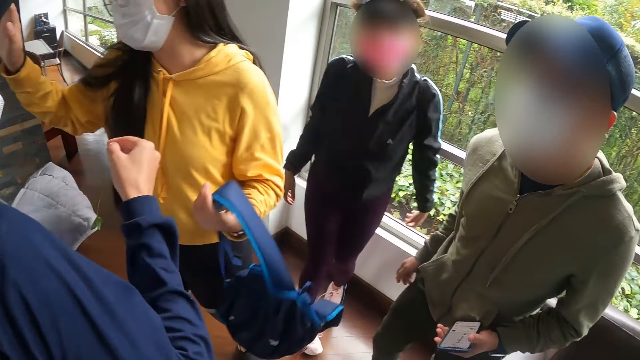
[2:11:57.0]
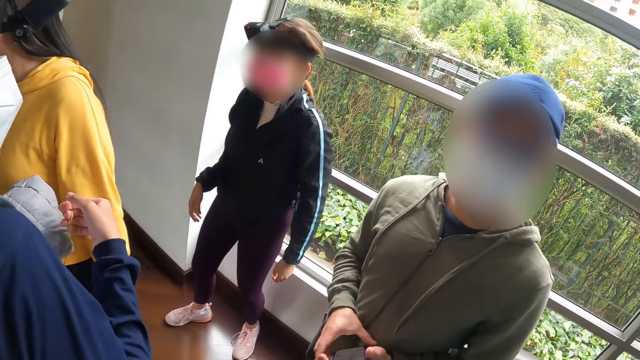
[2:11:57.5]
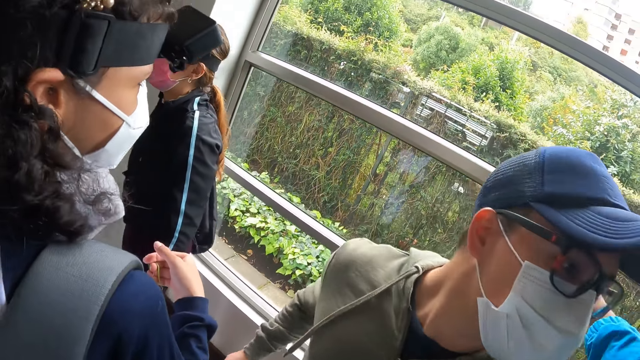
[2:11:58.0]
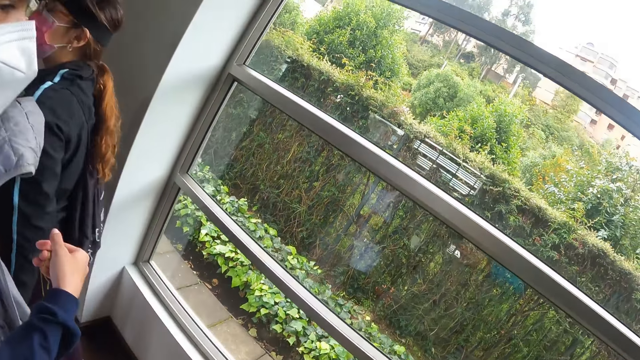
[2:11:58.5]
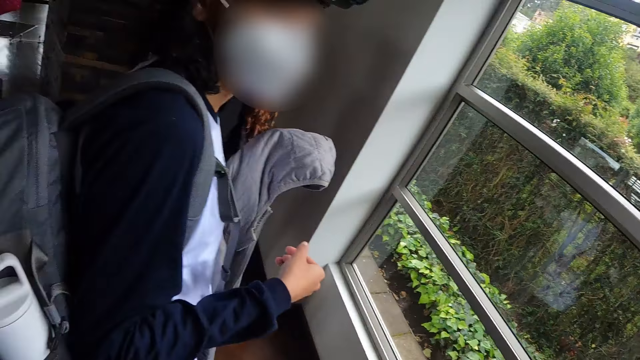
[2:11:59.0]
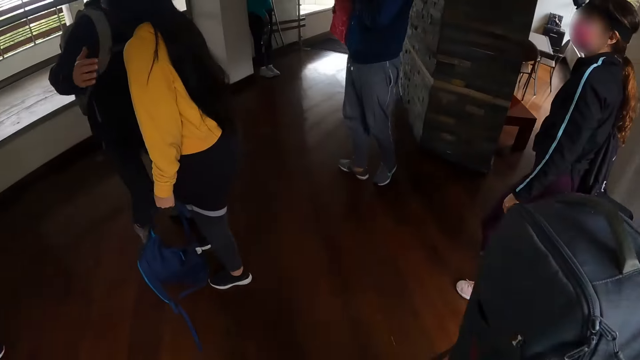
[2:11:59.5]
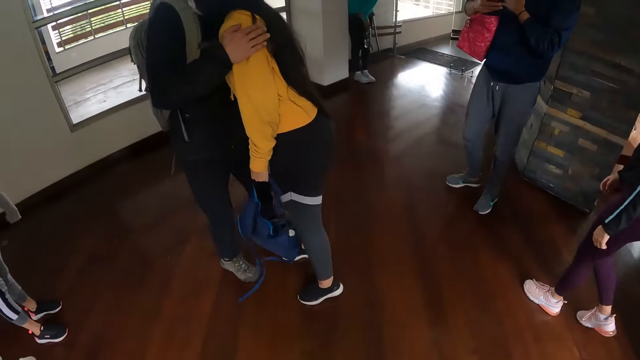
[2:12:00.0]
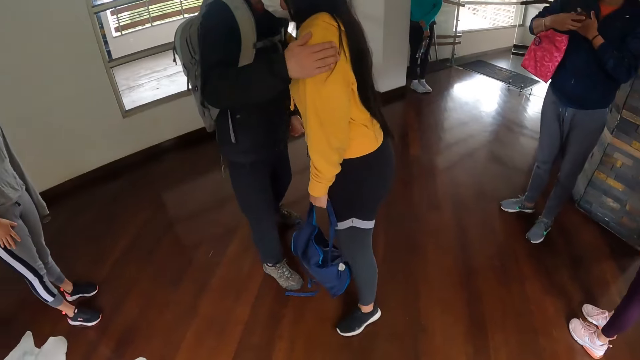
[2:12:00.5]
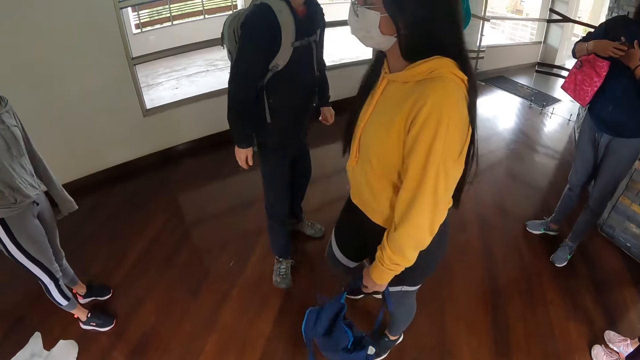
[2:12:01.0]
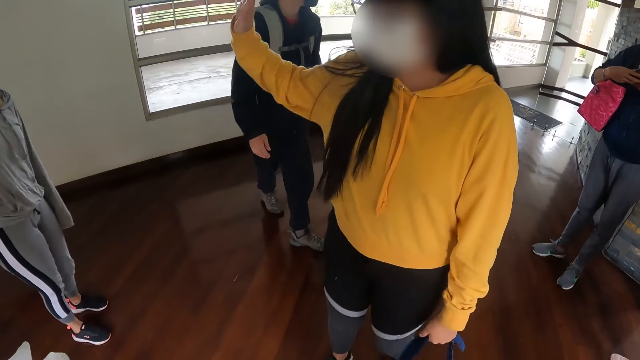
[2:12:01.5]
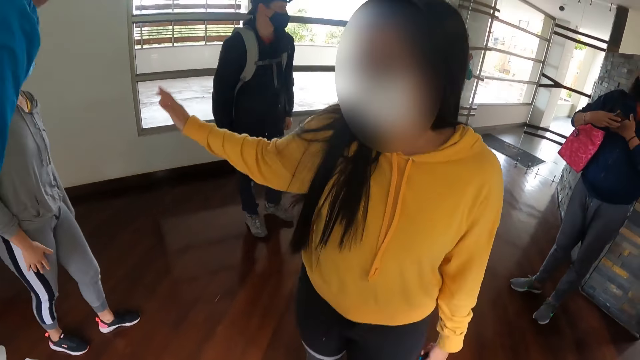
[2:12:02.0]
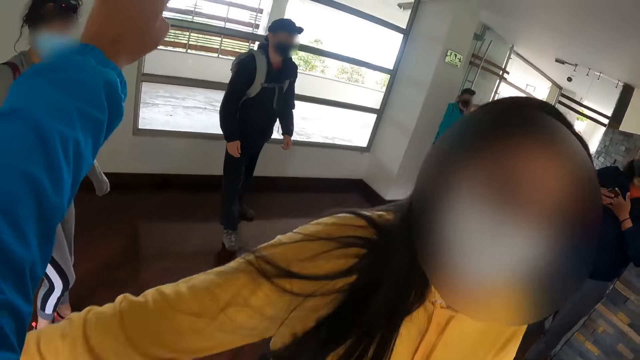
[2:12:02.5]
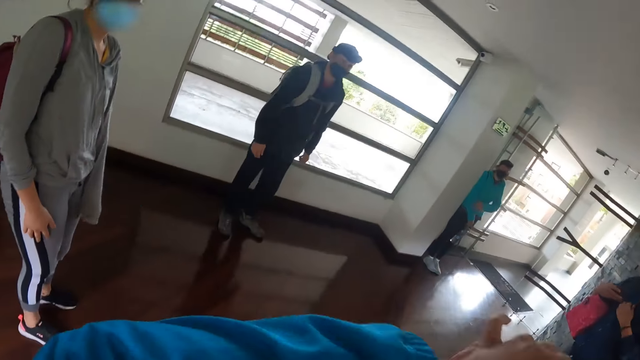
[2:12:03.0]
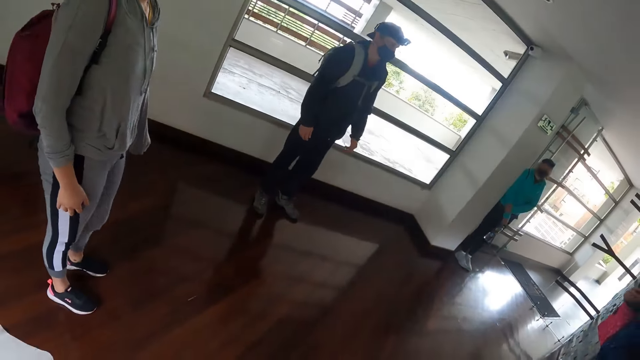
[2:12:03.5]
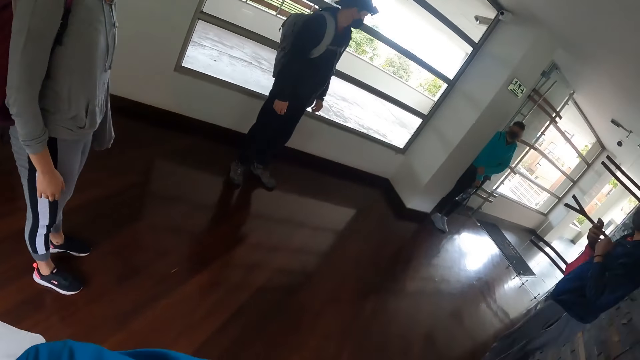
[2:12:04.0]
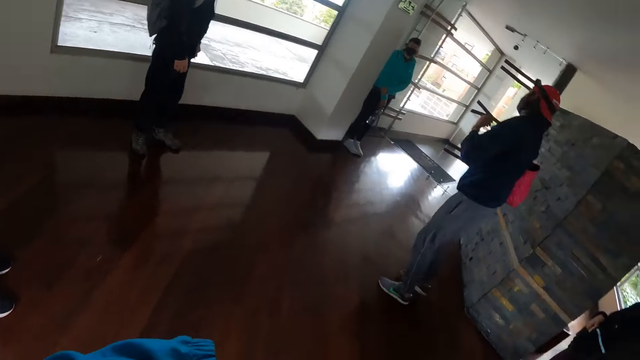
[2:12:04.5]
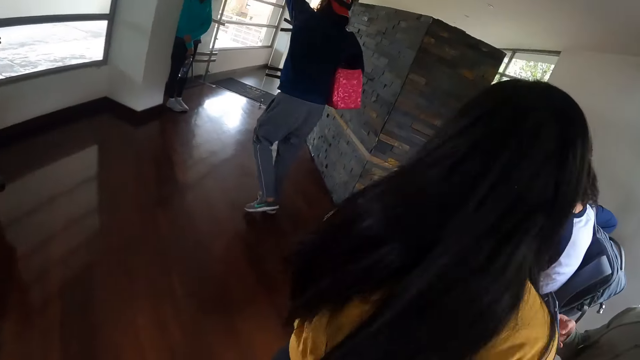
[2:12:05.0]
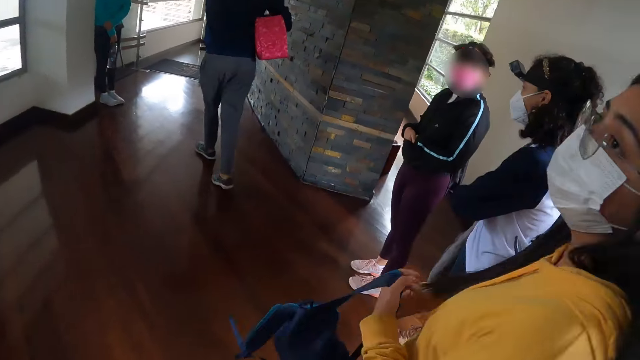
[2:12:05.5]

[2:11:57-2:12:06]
A woman hugs a man. The woman waves at another woman with her right hand.

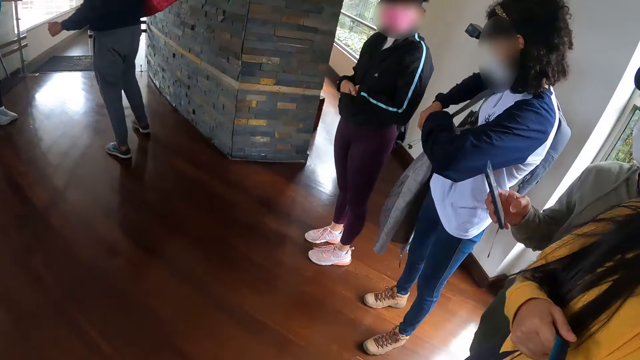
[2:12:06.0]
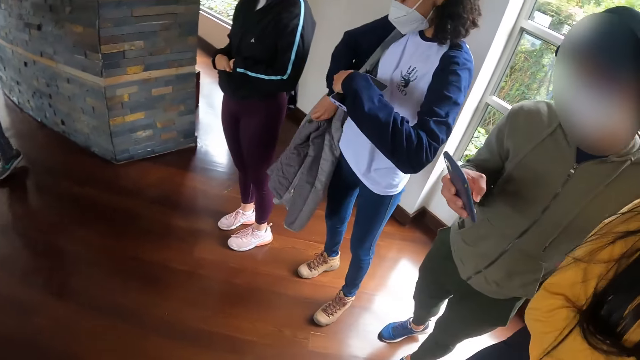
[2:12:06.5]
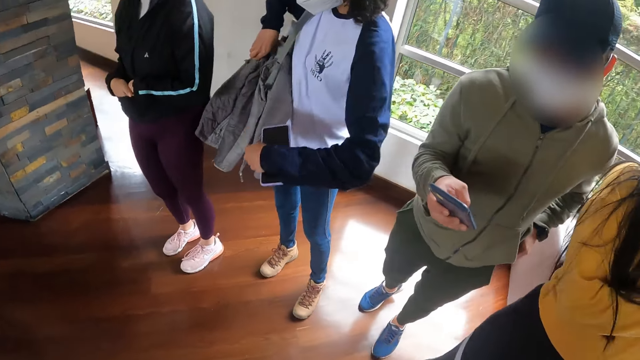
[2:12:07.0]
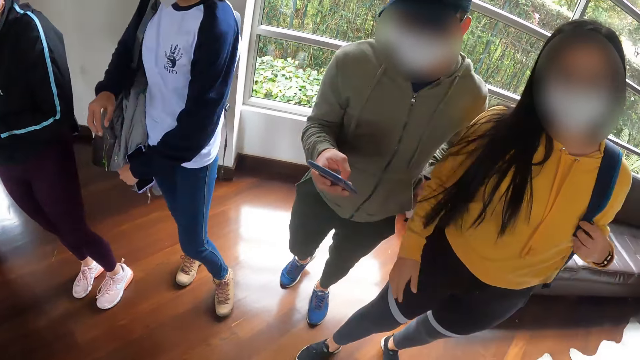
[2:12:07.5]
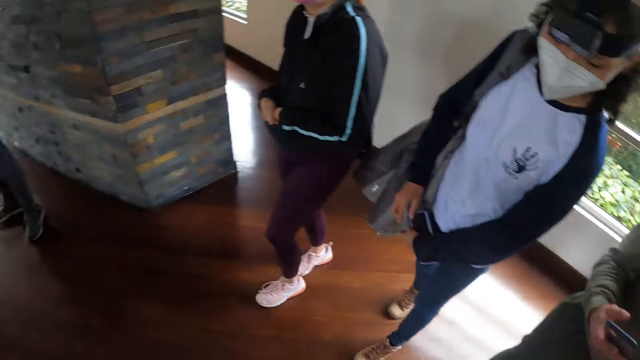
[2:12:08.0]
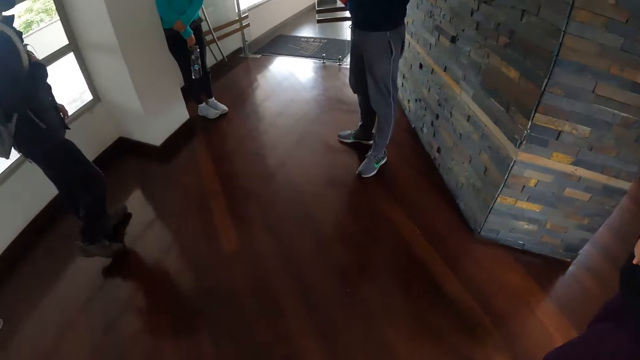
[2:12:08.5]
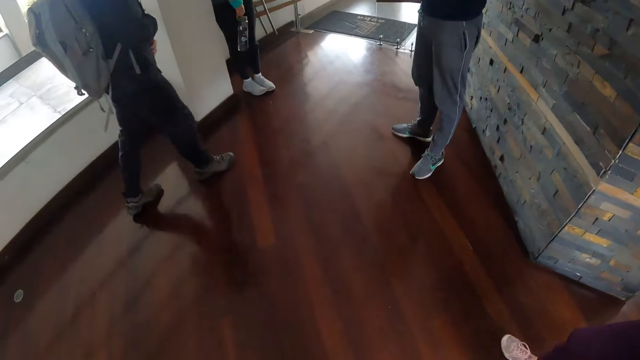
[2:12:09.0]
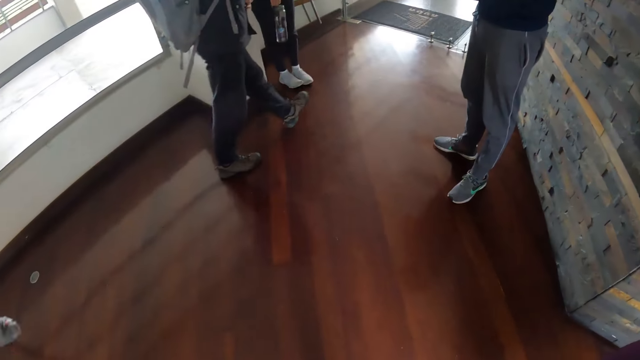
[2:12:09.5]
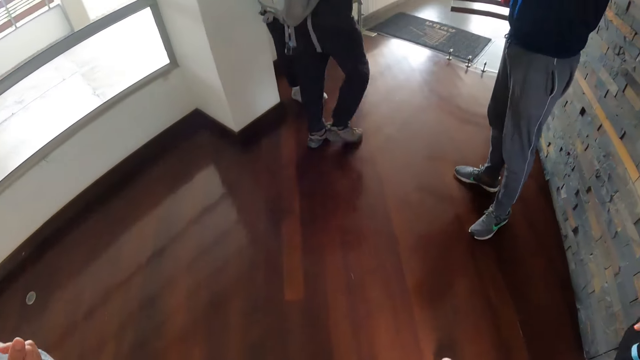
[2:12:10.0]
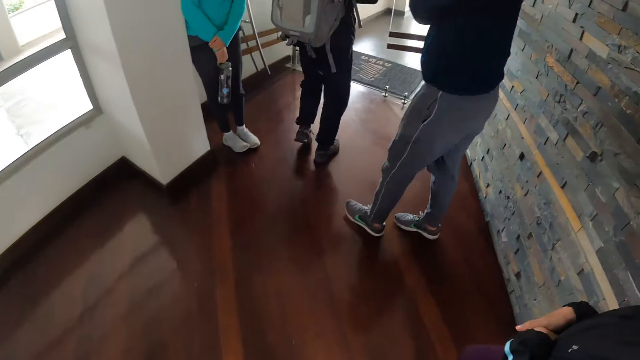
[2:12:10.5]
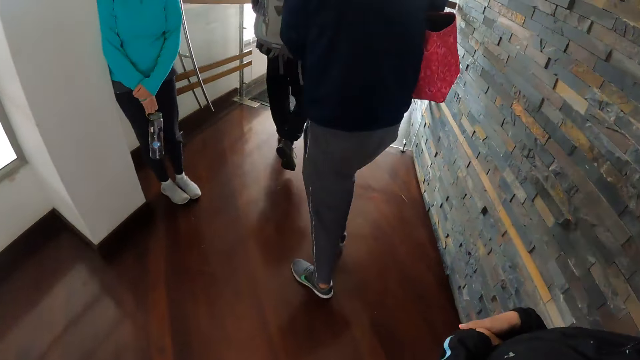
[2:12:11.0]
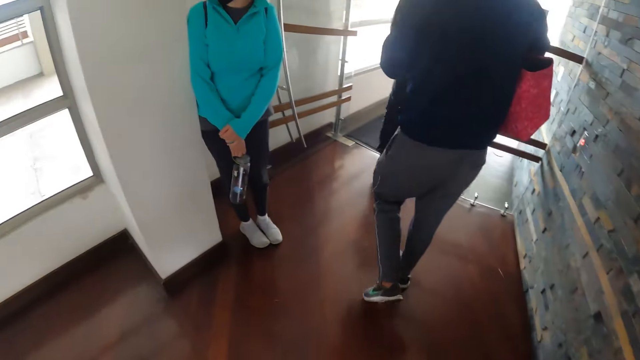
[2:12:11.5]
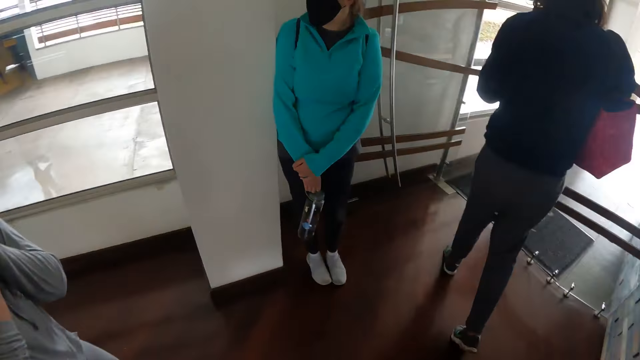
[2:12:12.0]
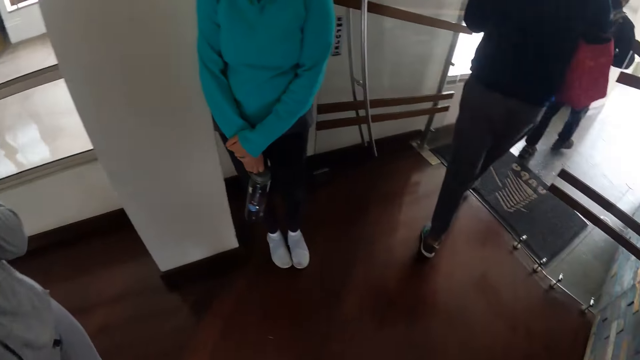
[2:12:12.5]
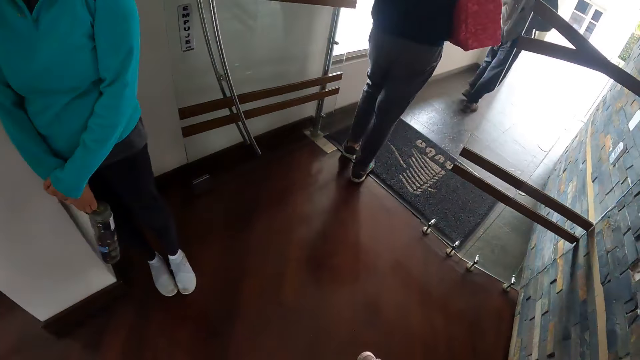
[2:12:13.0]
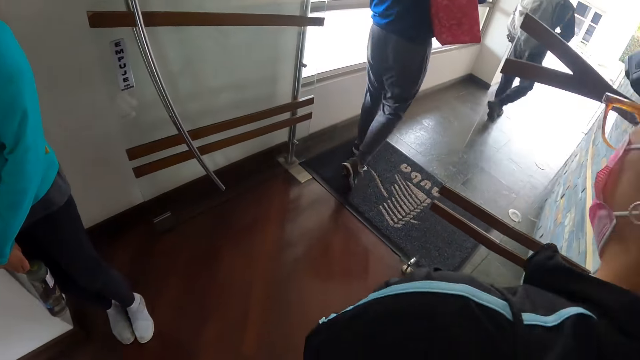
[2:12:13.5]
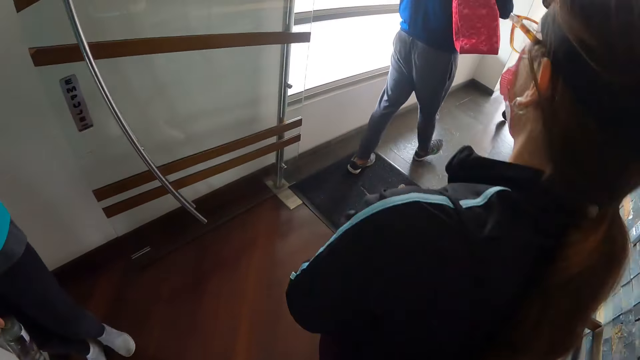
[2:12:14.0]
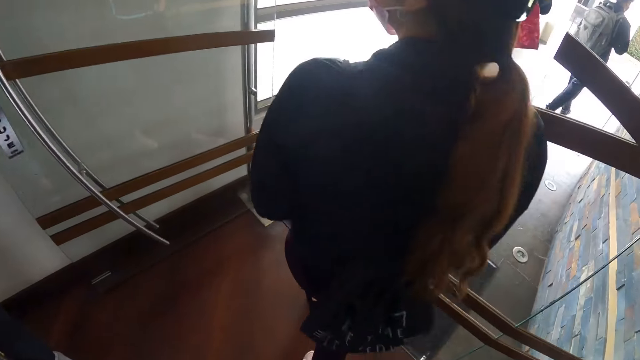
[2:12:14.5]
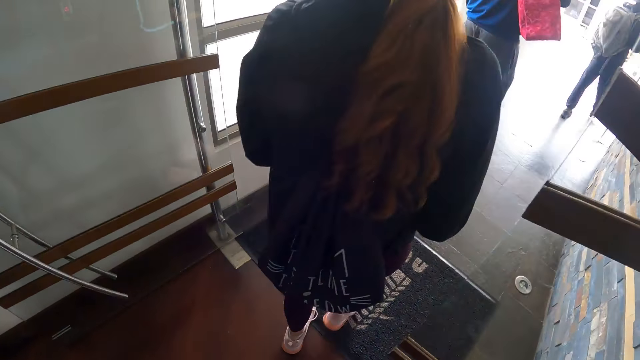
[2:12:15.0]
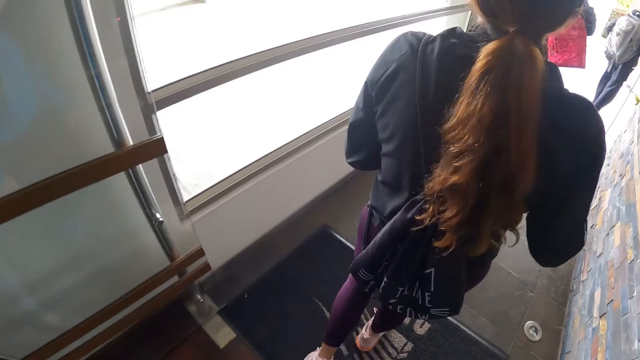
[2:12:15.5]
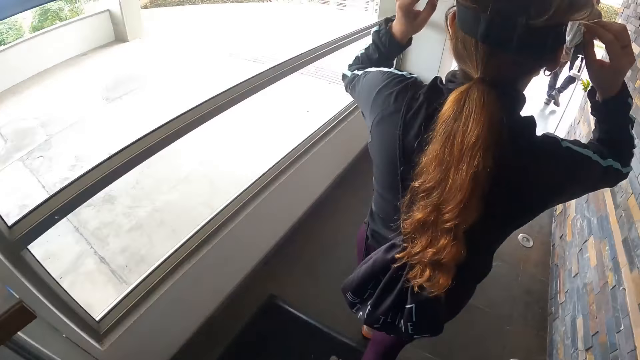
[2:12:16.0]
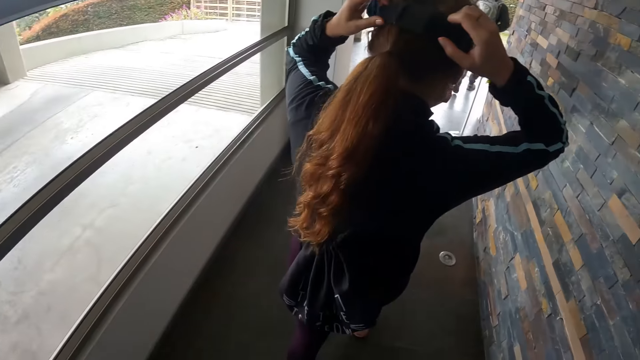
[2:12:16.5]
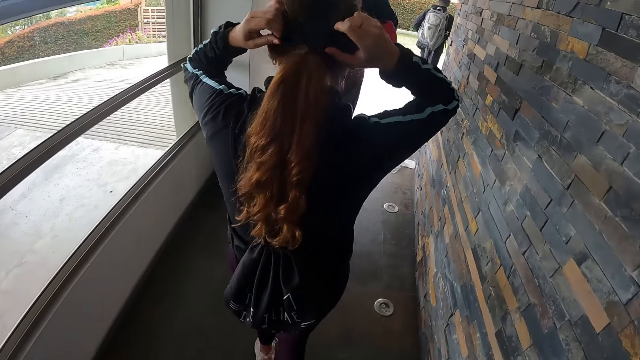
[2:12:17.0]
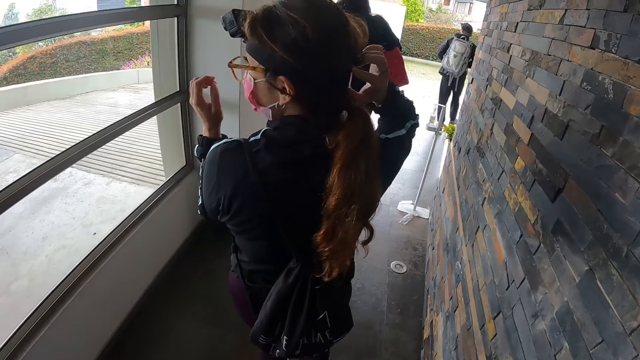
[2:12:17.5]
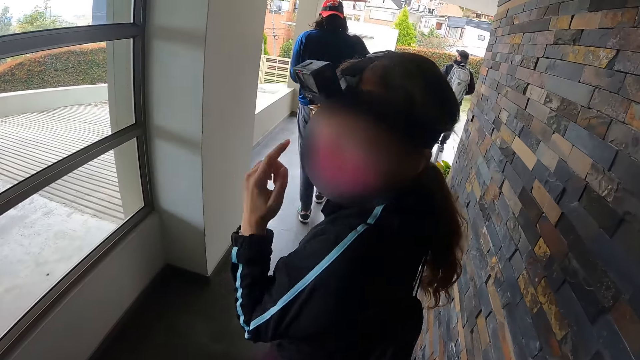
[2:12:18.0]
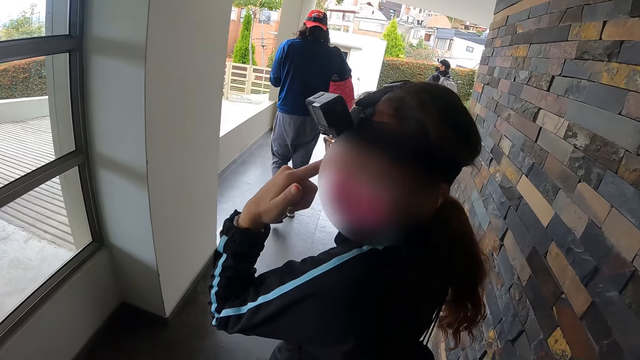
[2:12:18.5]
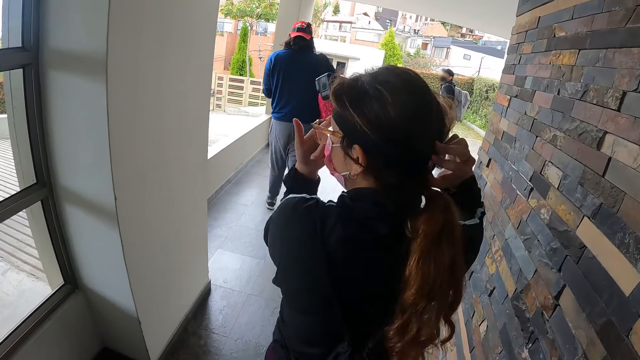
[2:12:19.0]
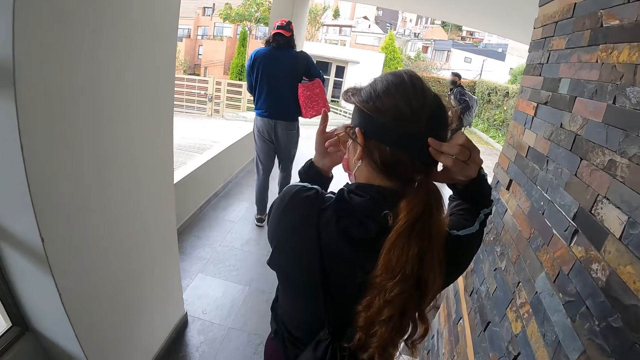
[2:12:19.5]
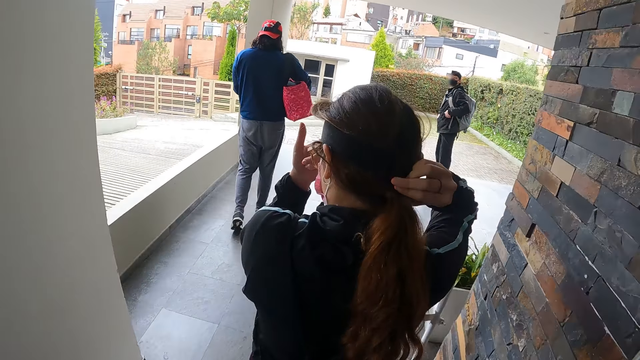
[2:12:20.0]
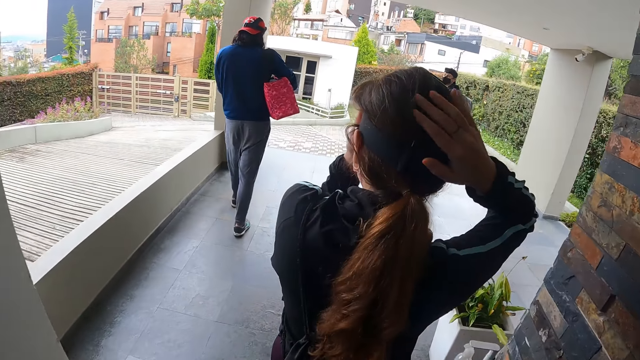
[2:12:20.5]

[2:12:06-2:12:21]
The ladies and the men walk out of the restaurant. The camera wearer walks out of the building. A woman adjusts a camera on her head with her hands.
